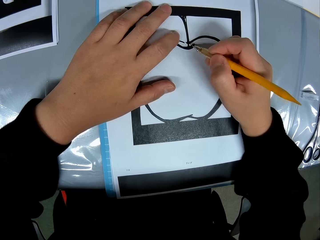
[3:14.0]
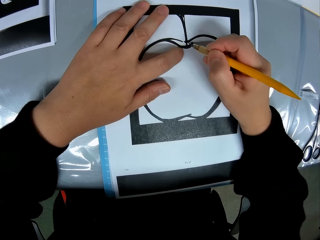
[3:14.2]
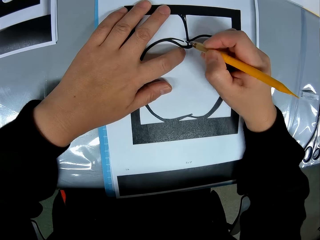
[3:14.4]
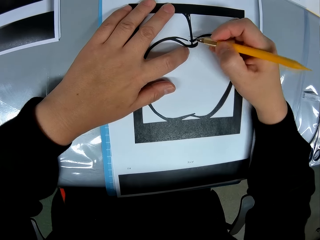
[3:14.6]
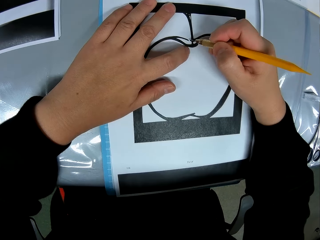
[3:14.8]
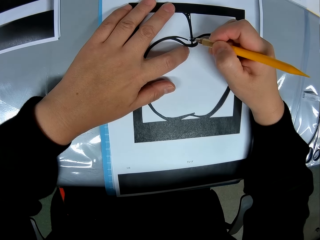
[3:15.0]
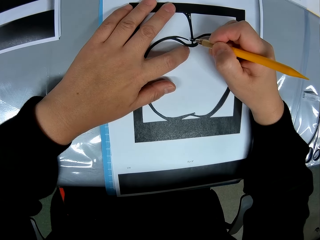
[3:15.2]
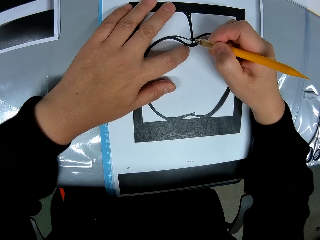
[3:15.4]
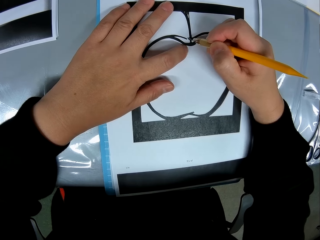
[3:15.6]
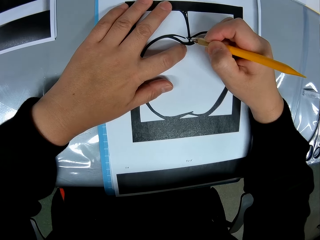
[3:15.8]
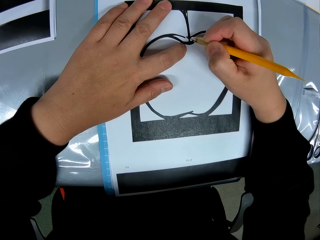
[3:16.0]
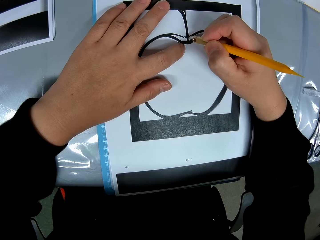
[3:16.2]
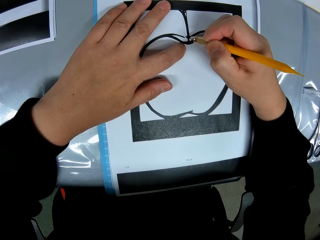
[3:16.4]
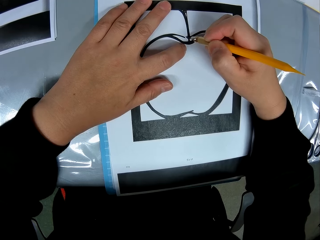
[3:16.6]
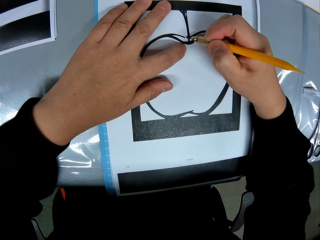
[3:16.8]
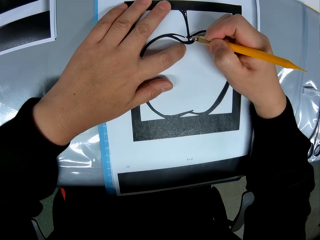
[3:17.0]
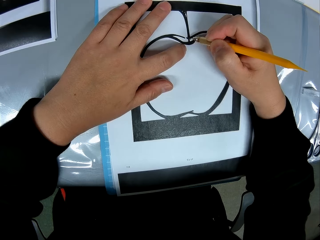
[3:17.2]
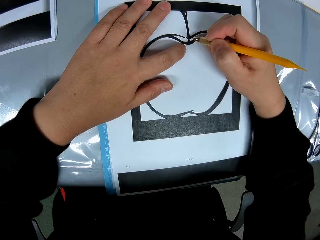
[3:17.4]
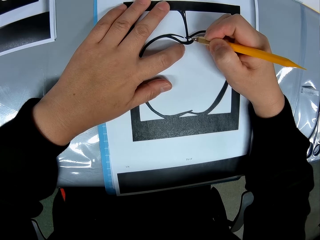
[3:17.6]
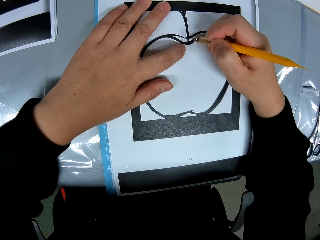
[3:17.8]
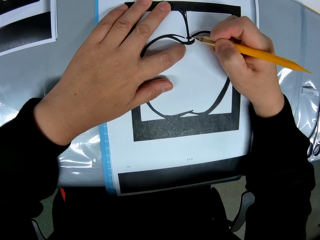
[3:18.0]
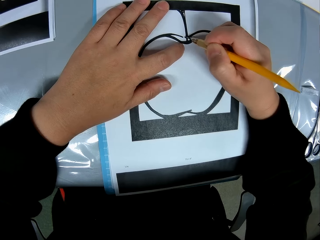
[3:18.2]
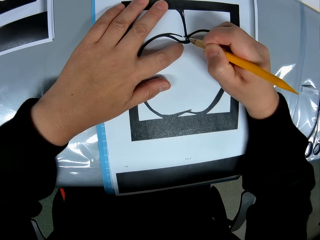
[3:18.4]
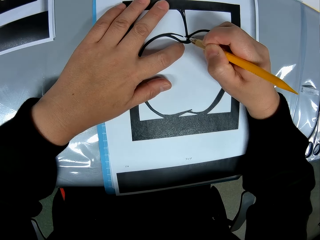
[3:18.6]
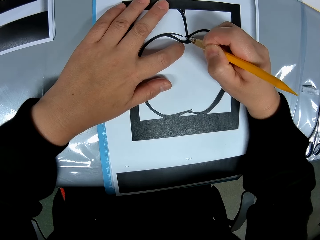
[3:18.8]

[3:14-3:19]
The camera wearer cuts the drawing paper with the craft knife.

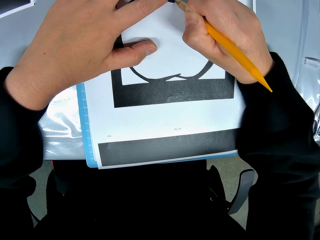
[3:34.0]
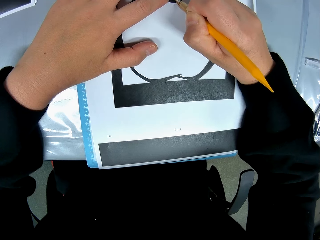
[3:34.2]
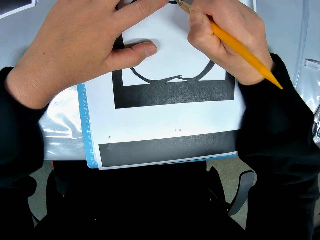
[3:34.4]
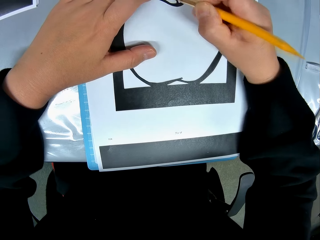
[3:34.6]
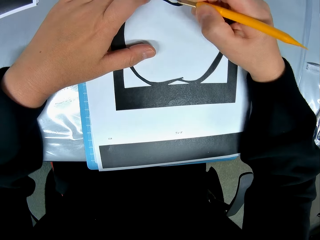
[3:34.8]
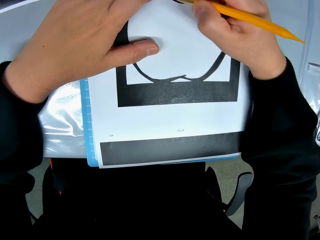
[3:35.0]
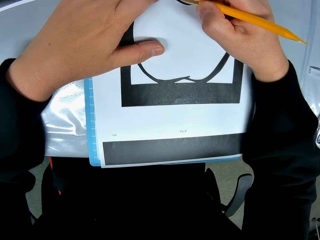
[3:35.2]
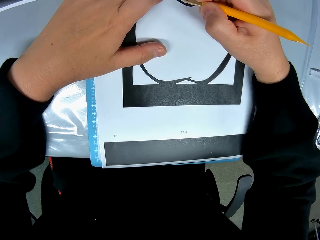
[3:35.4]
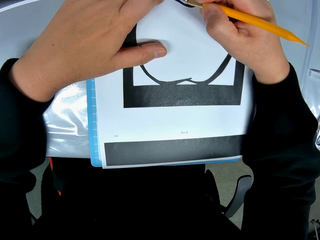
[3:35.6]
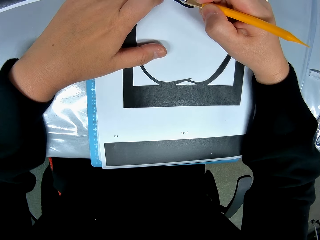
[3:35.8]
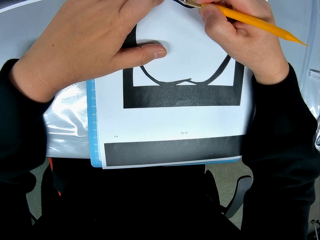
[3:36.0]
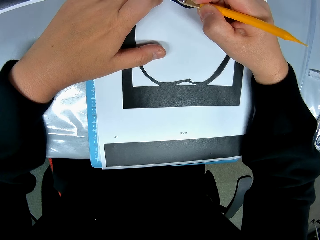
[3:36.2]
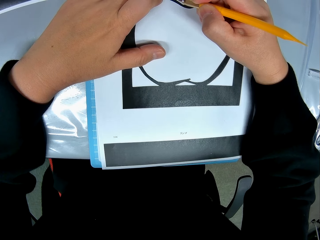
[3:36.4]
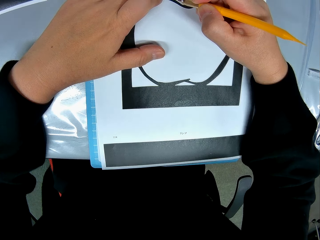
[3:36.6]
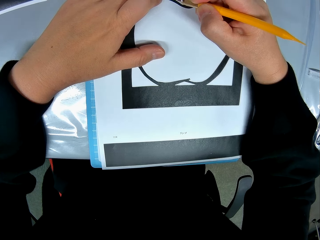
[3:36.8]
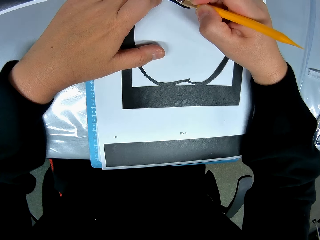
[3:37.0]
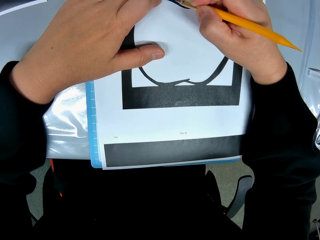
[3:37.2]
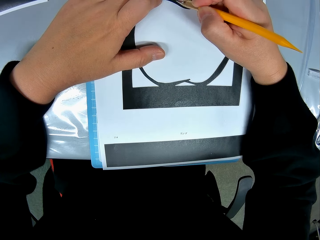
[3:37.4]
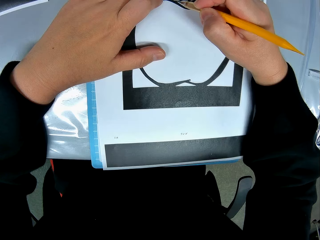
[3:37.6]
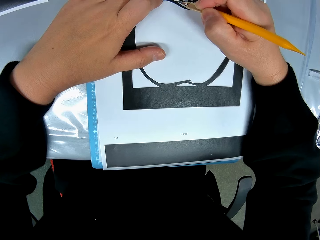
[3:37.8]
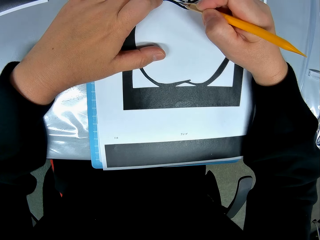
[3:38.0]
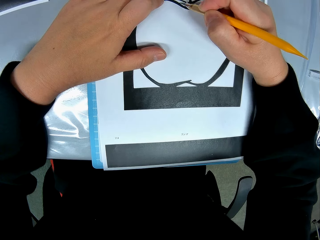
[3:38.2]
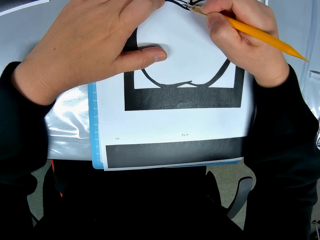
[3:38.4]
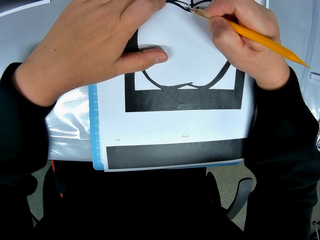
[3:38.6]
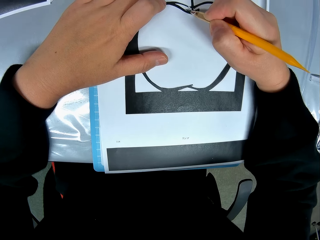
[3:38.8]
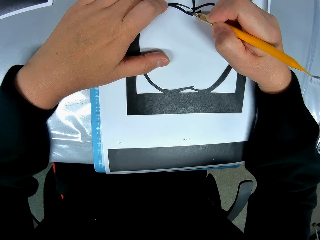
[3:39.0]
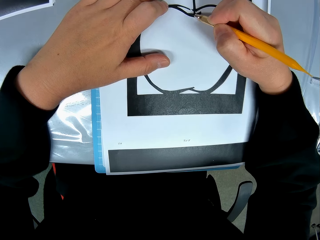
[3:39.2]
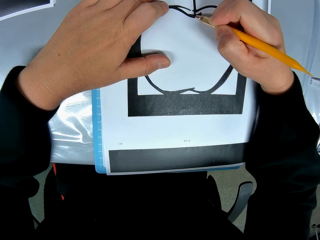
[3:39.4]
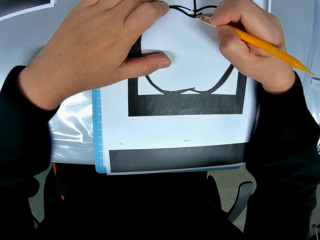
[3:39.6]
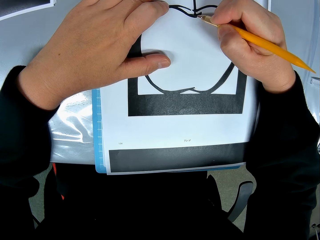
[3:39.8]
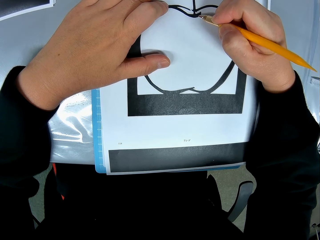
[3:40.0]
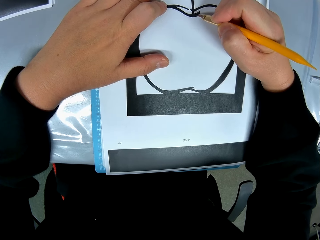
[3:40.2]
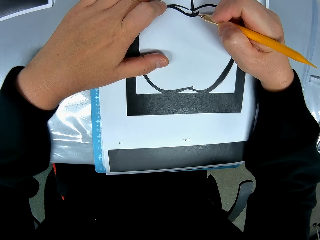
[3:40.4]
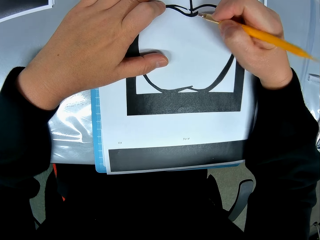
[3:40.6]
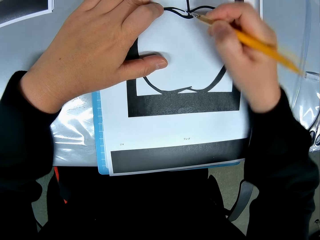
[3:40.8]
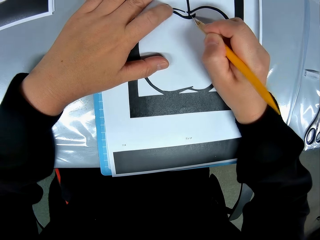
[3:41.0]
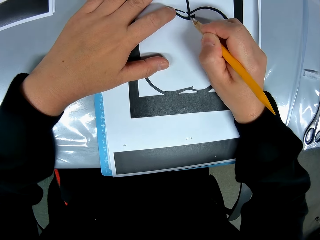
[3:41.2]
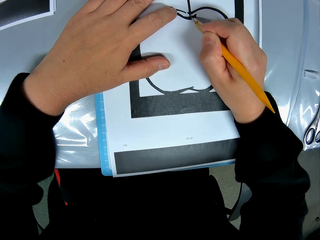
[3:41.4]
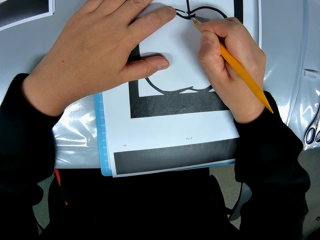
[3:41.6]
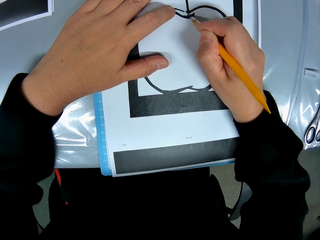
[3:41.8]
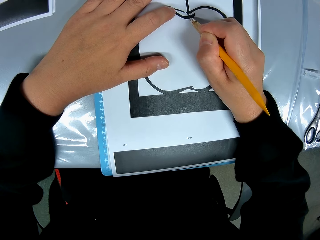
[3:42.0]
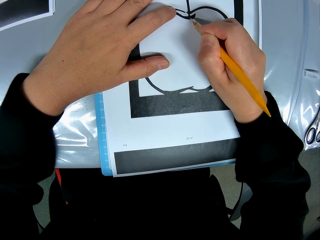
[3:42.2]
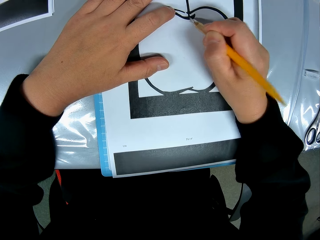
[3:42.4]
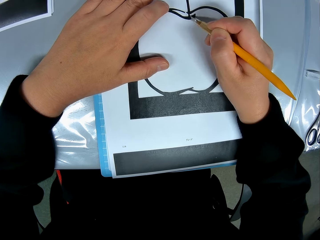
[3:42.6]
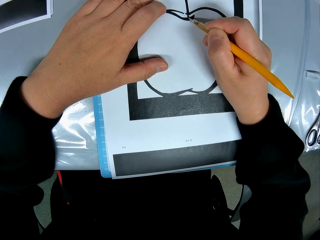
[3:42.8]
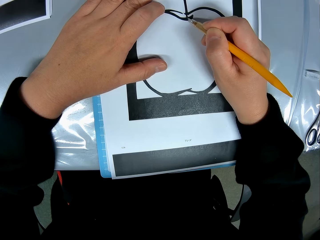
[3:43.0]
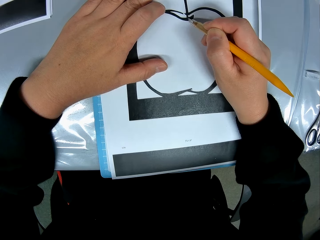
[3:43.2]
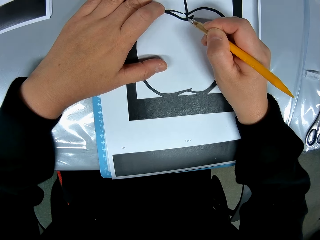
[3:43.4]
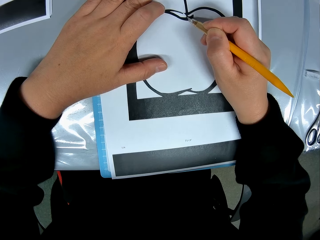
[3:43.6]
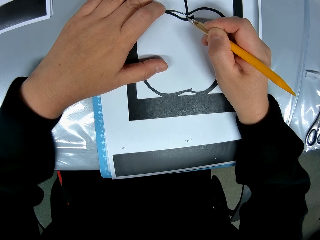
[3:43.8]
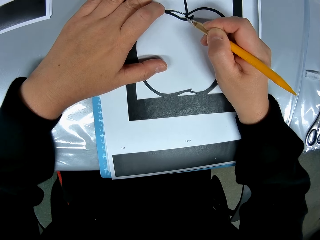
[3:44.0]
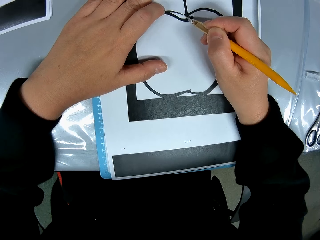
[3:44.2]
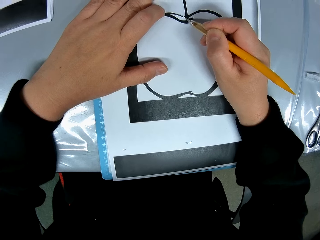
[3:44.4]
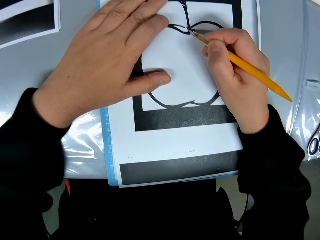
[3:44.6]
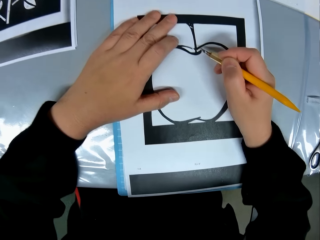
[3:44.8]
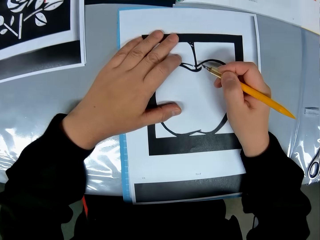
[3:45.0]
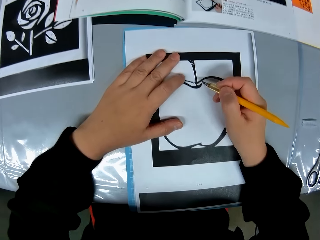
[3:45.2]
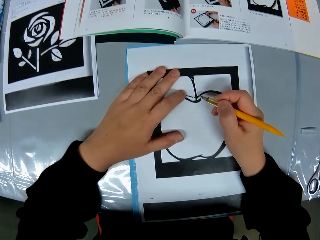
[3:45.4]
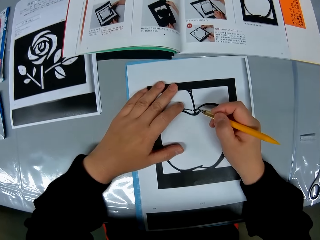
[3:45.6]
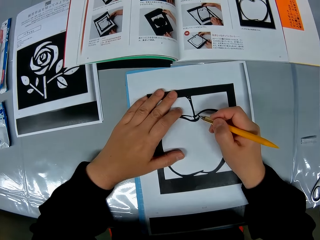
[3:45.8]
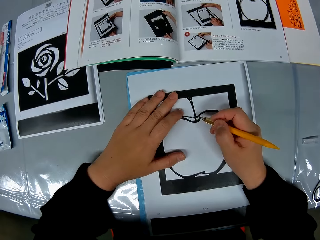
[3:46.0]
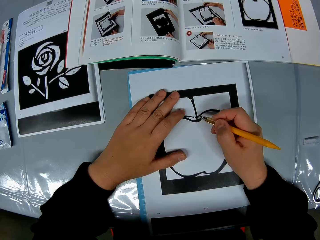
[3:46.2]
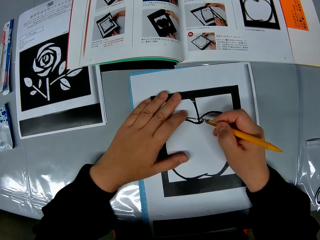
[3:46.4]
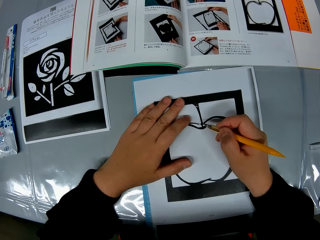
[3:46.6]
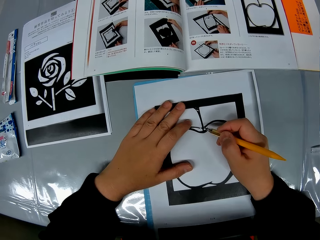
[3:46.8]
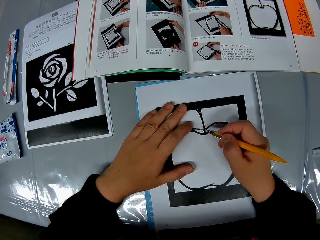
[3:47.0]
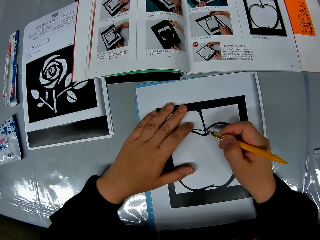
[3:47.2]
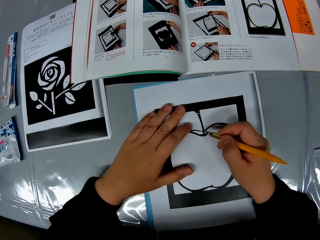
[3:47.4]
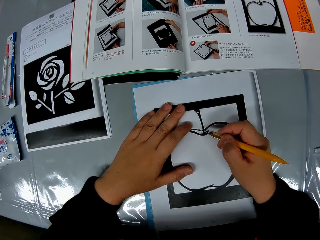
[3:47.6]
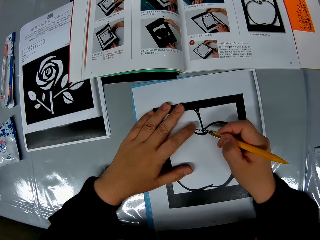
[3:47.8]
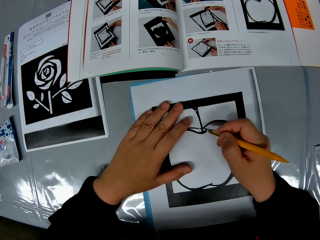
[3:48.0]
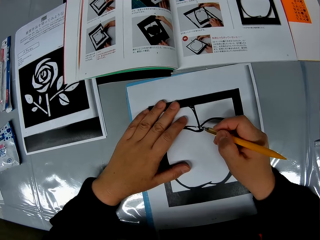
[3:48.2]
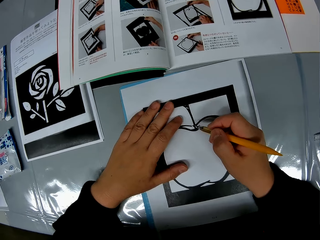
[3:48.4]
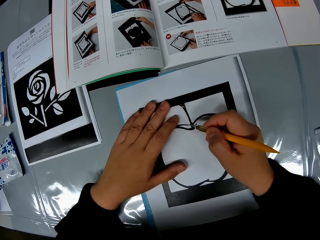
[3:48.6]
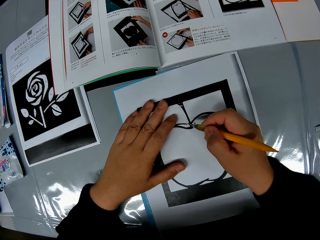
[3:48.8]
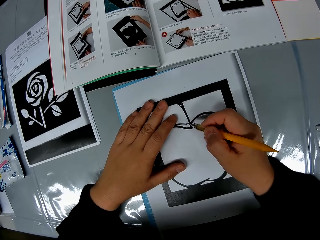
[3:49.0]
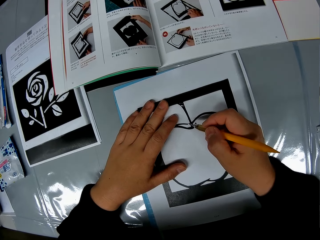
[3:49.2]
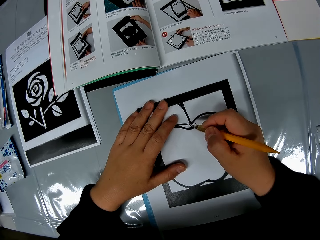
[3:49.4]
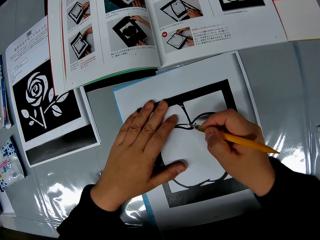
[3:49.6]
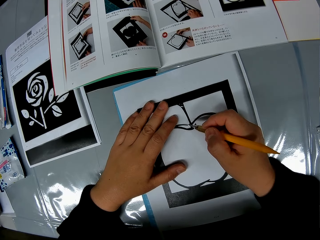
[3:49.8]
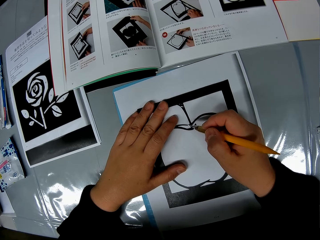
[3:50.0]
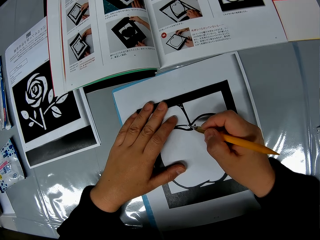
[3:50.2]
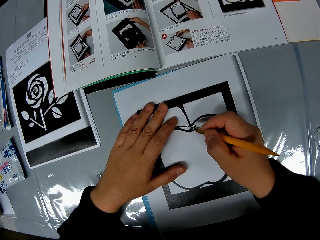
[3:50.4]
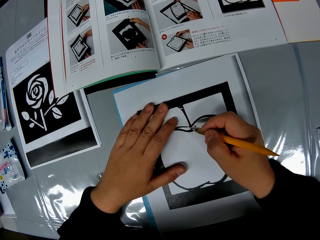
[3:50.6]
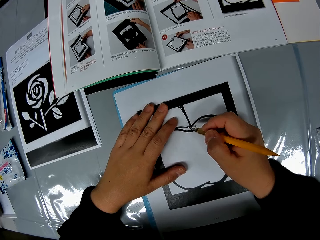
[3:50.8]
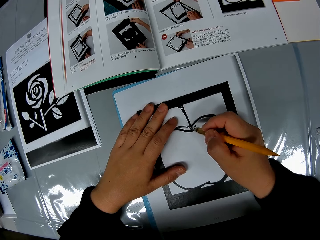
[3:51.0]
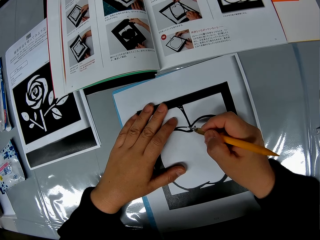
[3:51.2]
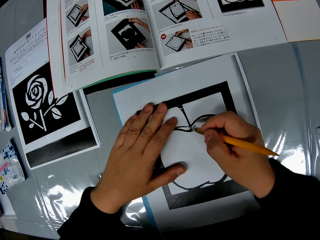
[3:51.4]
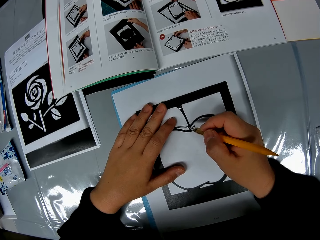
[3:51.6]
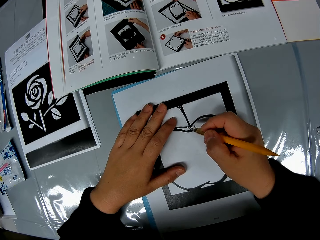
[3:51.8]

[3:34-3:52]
The camera wearer moves a hand on the drawing paper. They cut the drawing paper with the craft knife. They move a hand on the drawing paper.
